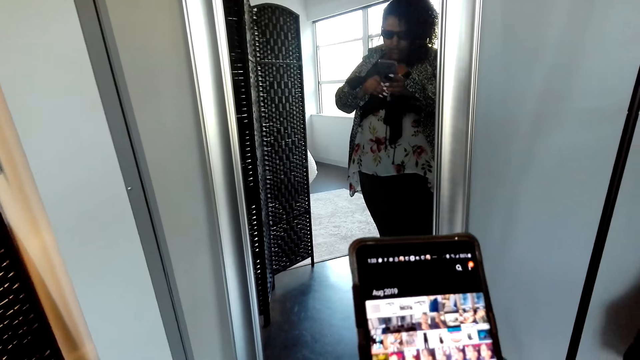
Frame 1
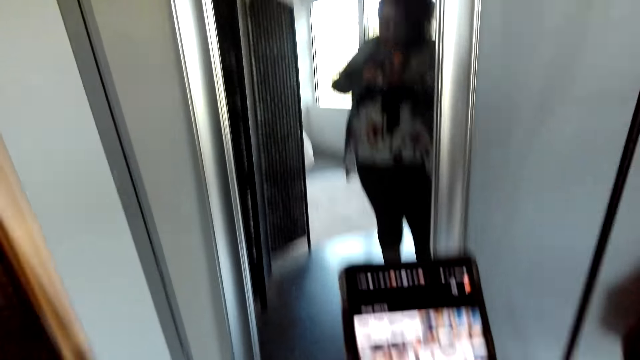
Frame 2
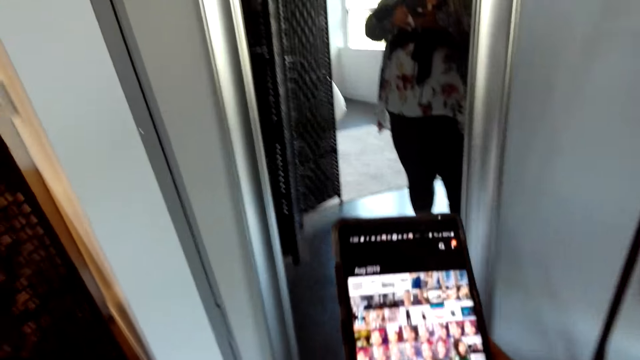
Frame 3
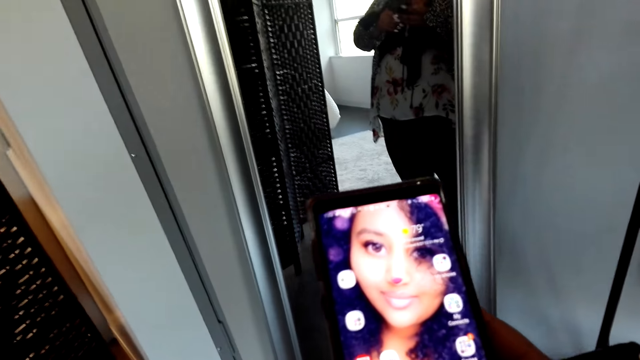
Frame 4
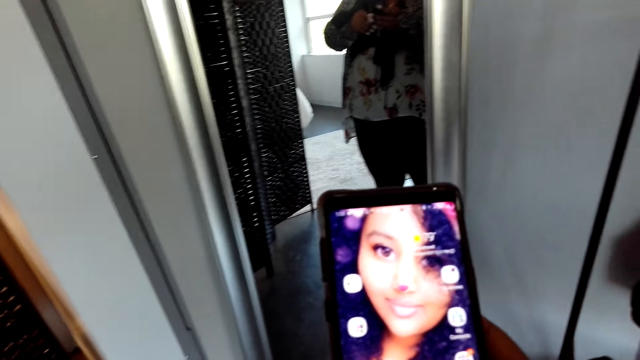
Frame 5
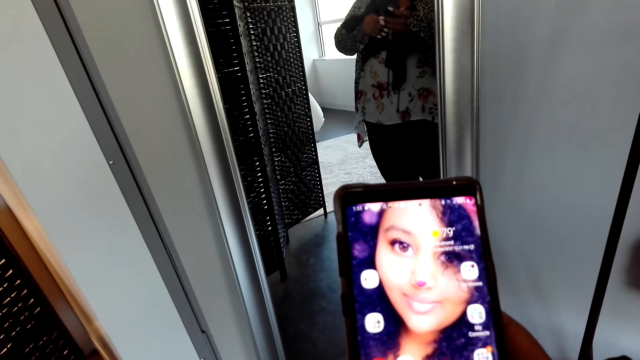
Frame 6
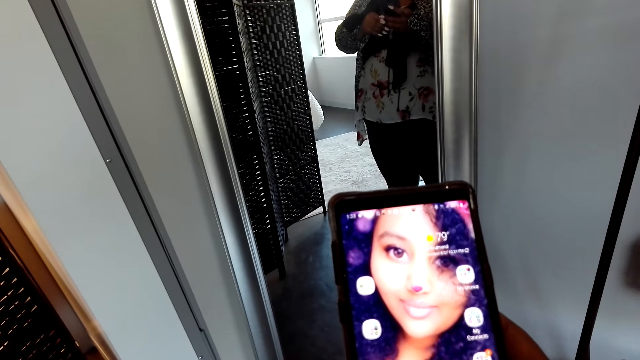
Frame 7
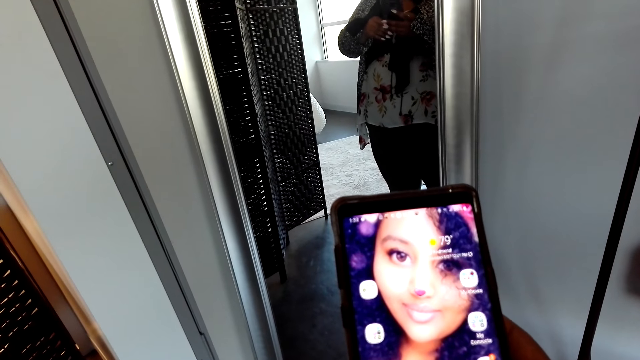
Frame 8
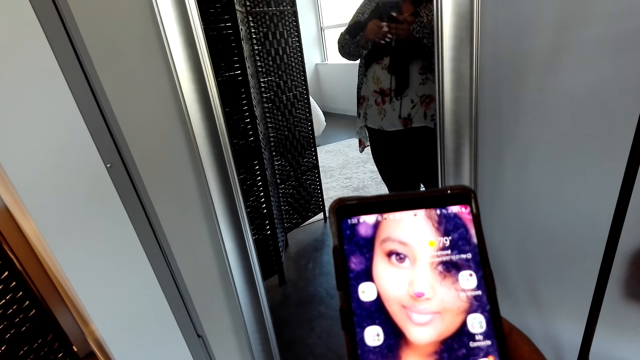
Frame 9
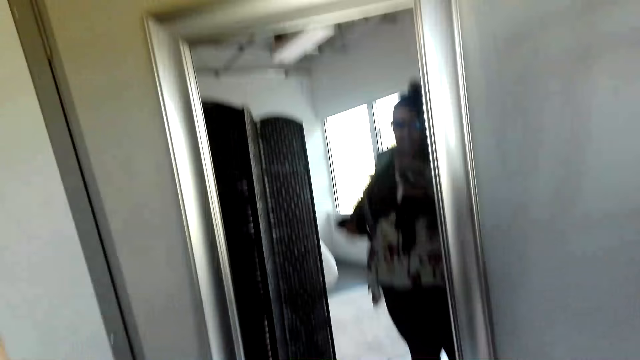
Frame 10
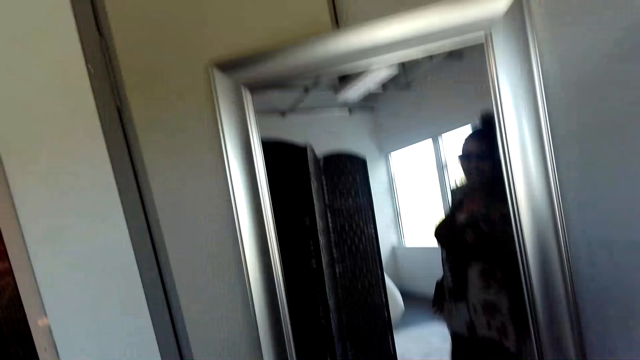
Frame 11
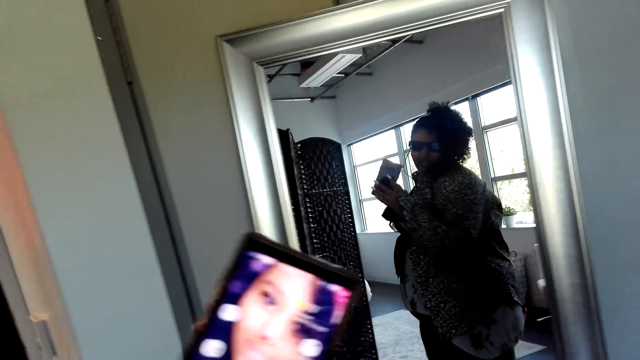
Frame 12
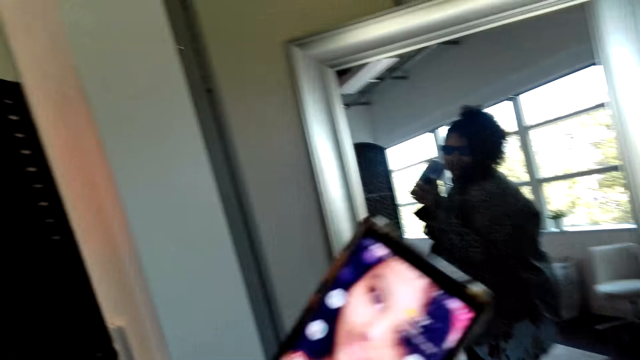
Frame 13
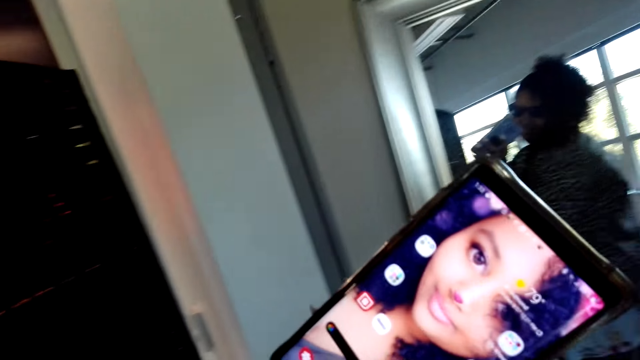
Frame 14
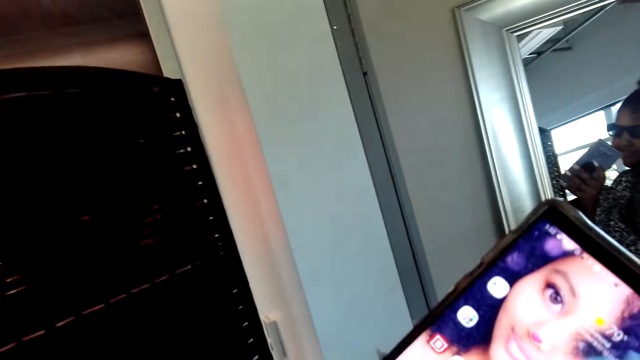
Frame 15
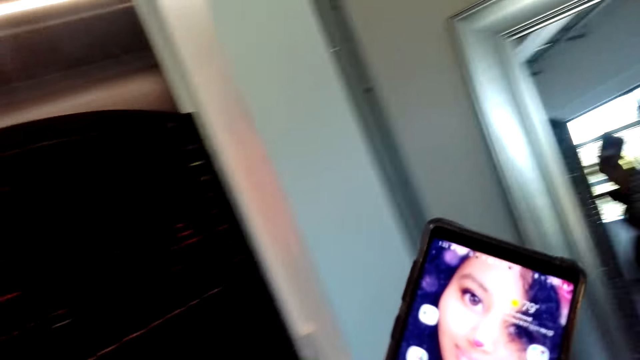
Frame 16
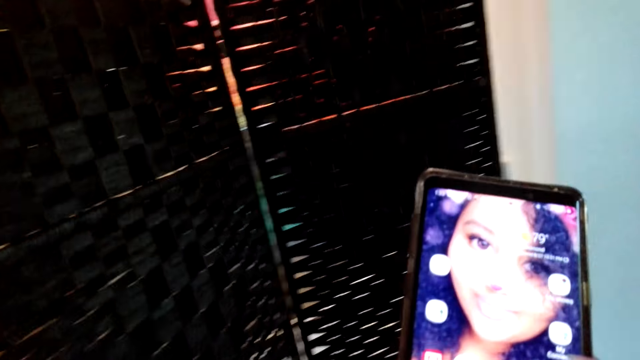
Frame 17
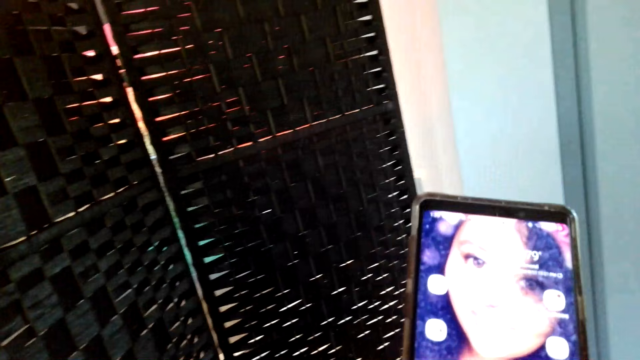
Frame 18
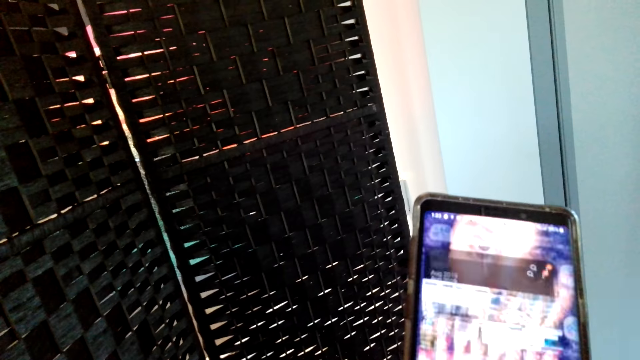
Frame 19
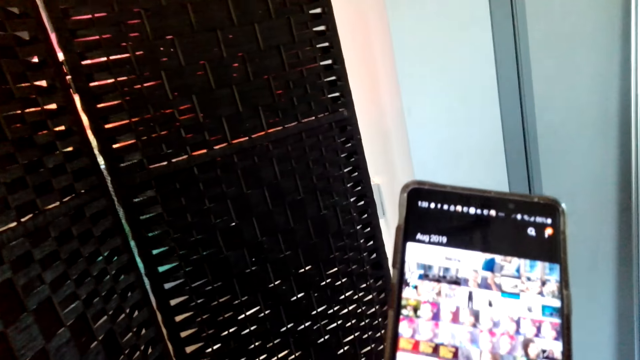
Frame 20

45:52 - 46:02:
The camera wearer touches a phone. They talk to a person. They move close to the mirror. They operate the phone. They lift the phone.

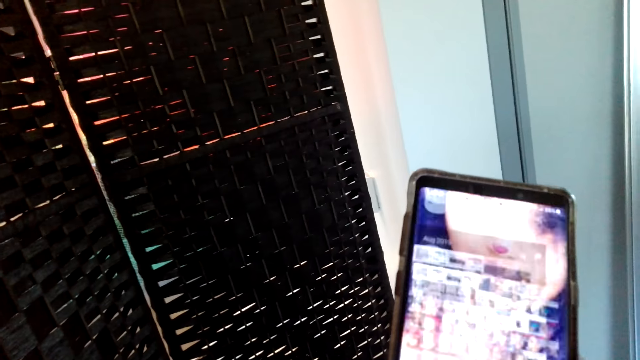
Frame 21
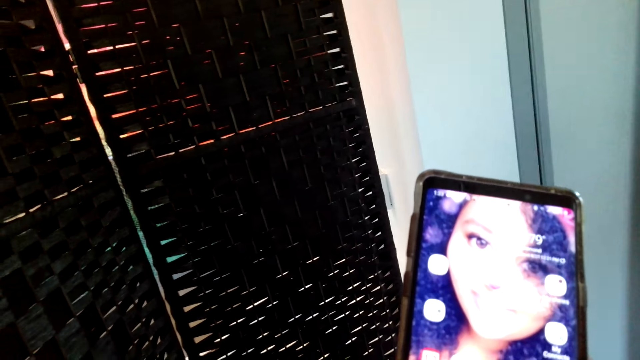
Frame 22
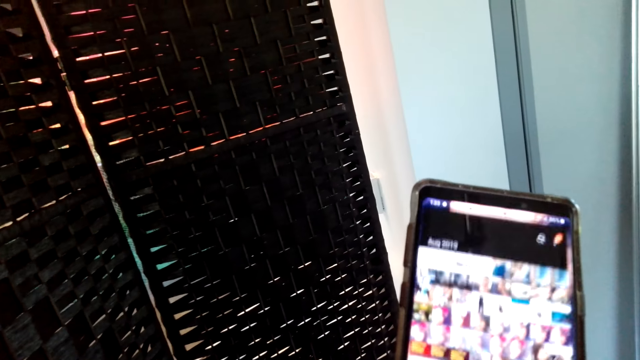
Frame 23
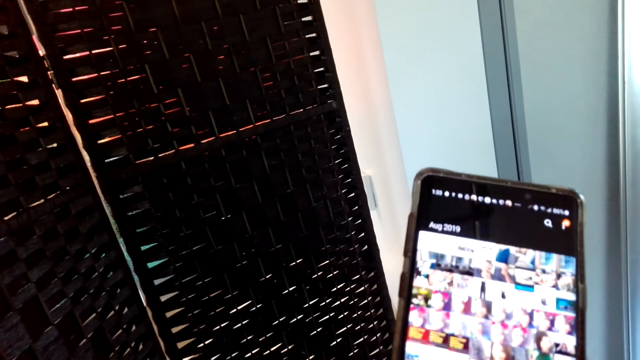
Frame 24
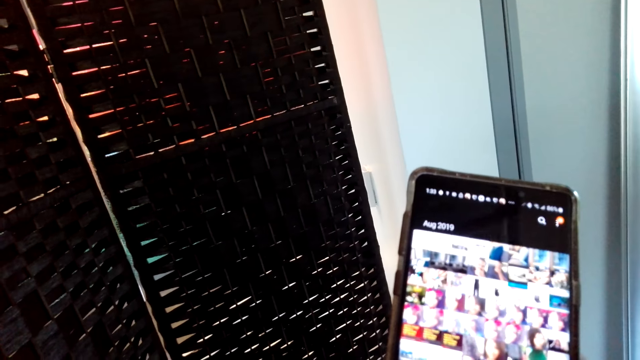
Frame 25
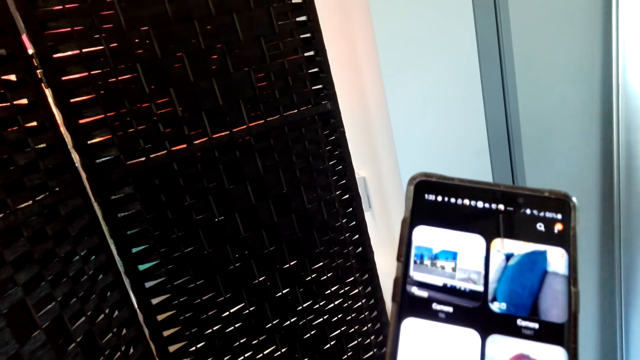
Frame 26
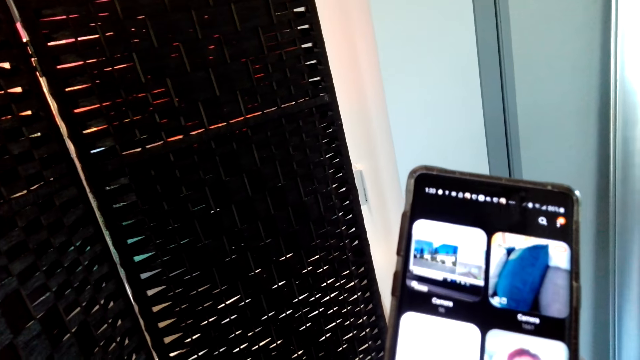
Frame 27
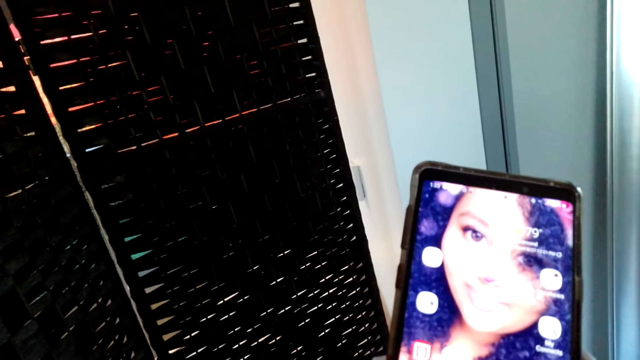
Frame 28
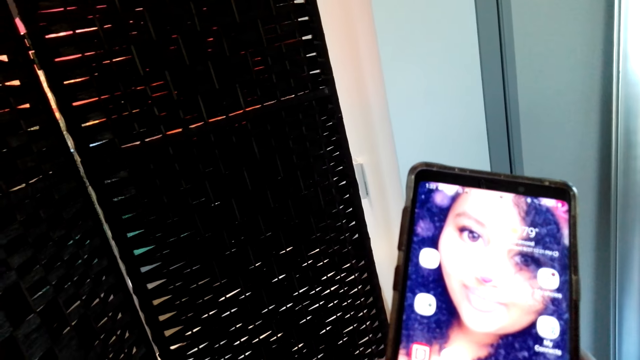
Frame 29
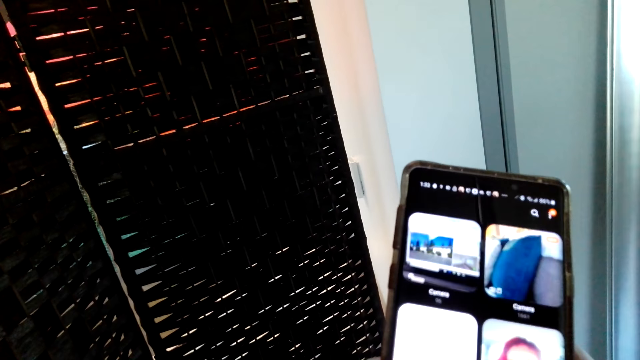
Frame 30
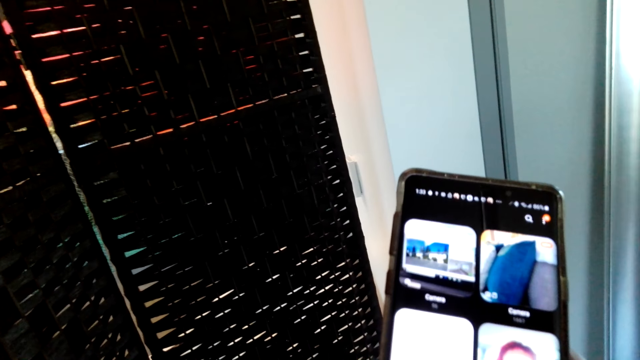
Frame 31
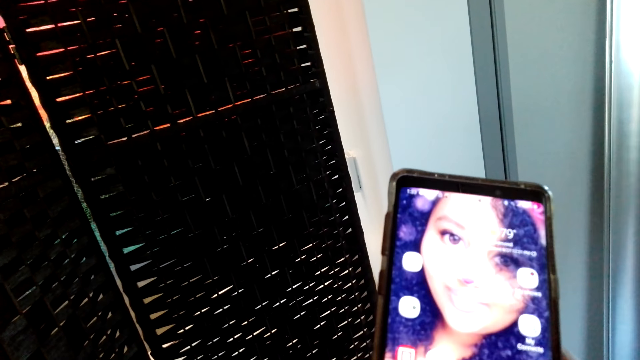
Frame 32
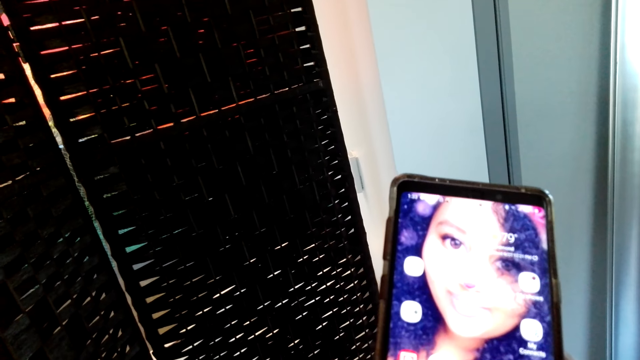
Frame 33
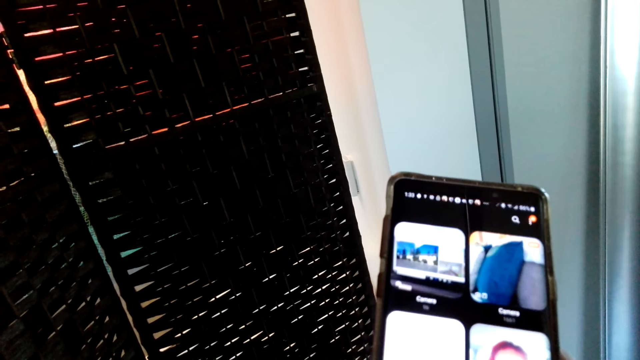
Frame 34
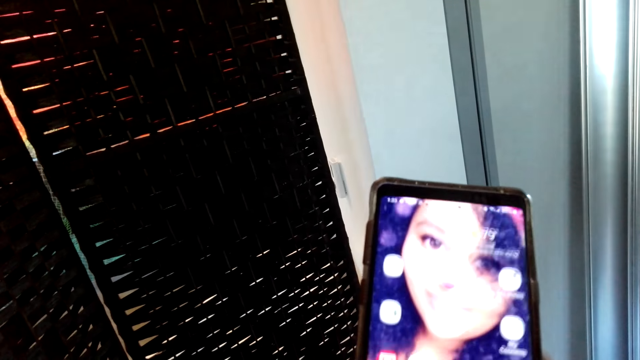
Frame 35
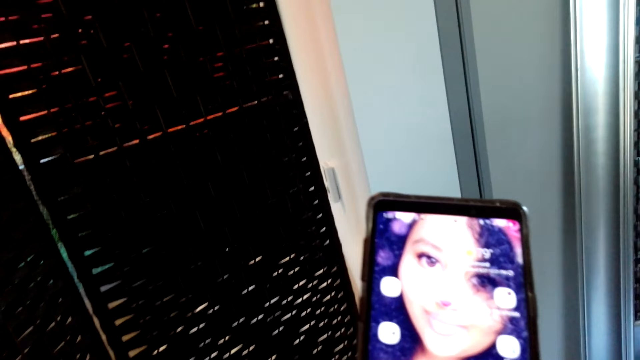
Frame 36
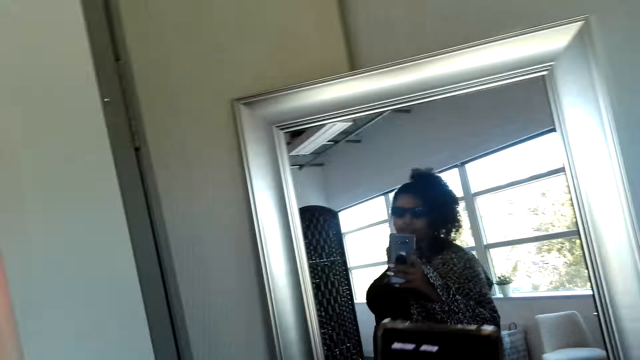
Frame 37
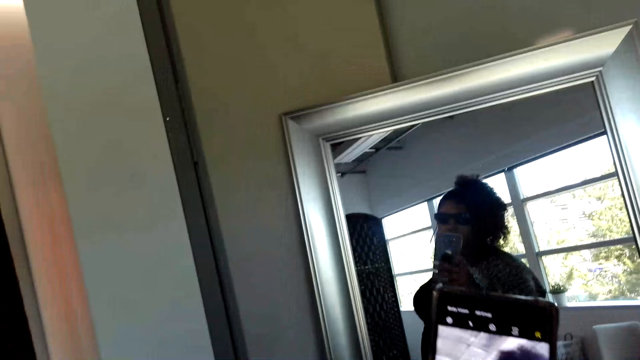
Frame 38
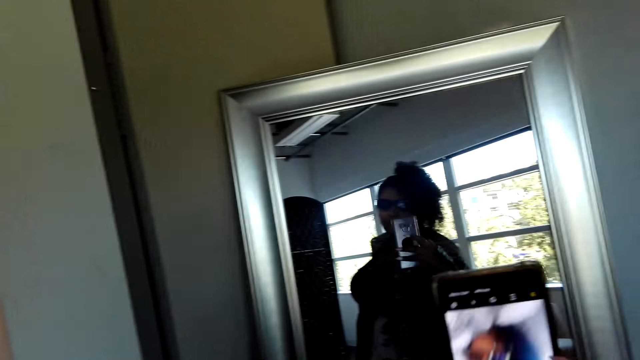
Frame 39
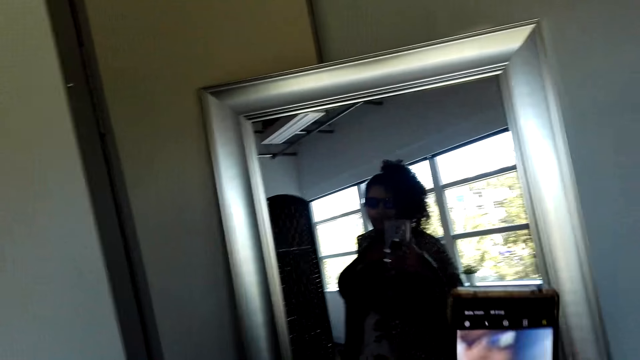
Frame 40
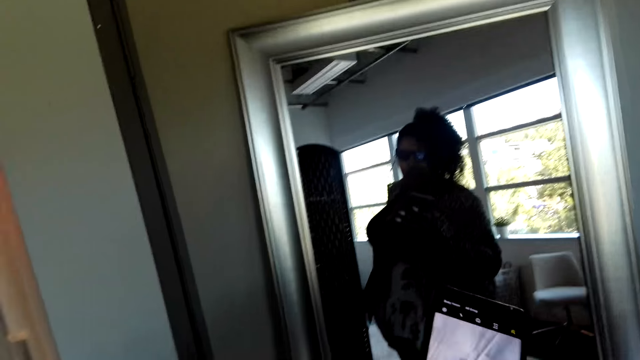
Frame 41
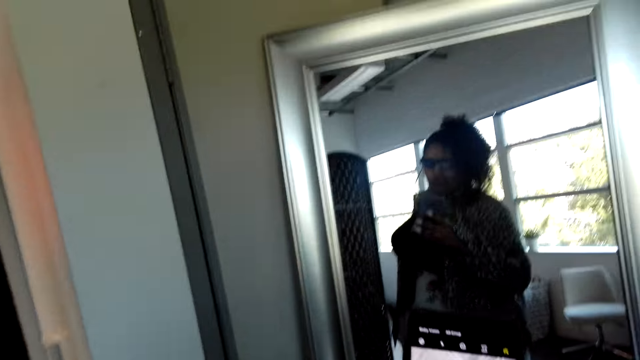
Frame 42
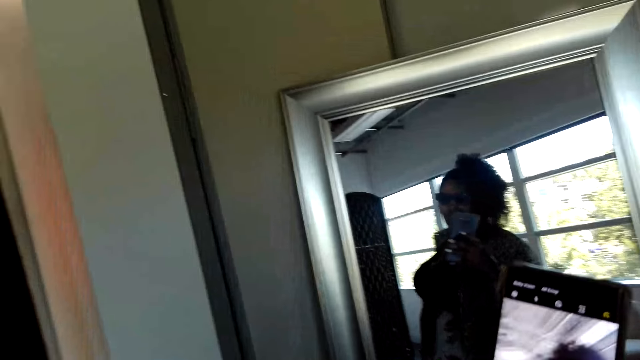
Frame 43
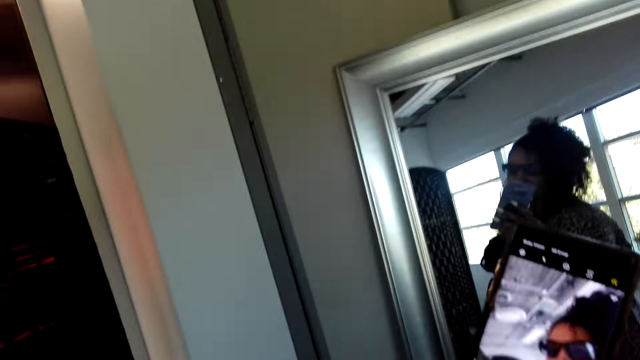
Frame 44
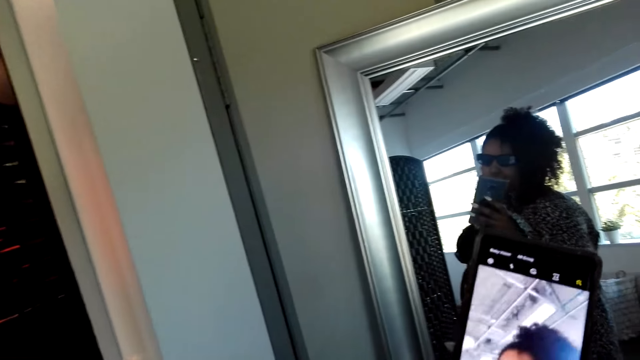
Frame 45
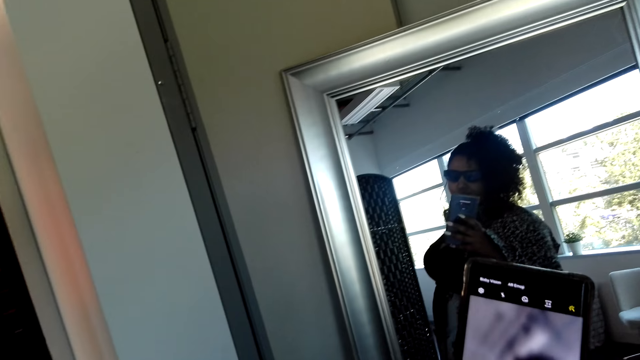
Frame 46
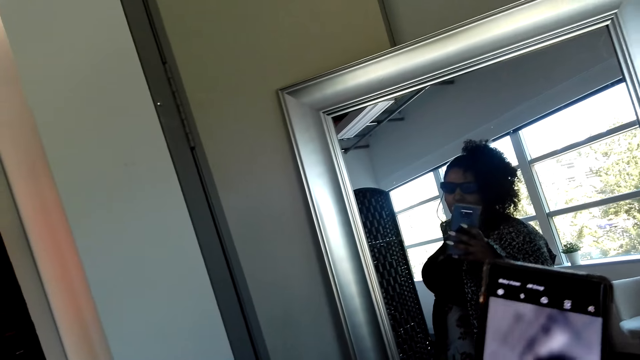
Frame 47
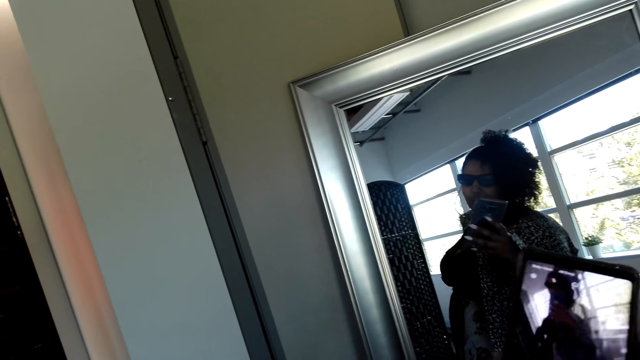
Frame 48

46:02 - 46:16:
The camera wearer touches a phone. They touch the phone repeatedly. They take a picture with the phone. They take a photo with the phone.
